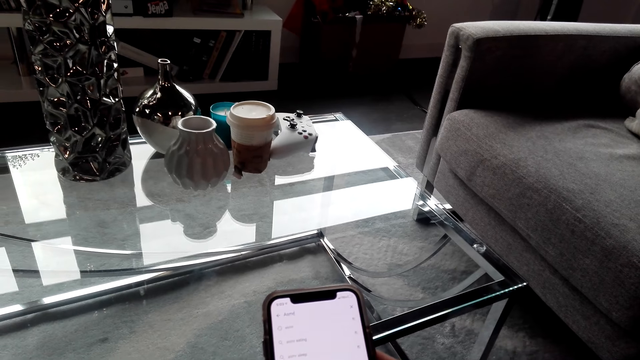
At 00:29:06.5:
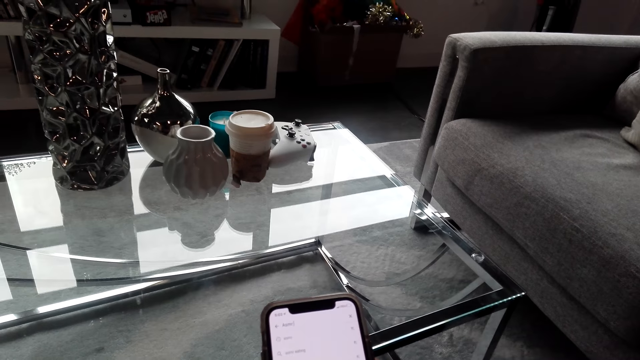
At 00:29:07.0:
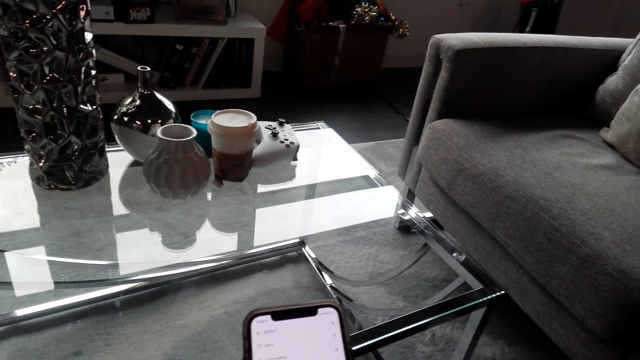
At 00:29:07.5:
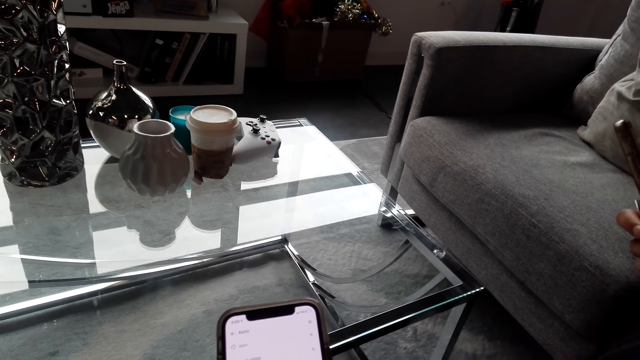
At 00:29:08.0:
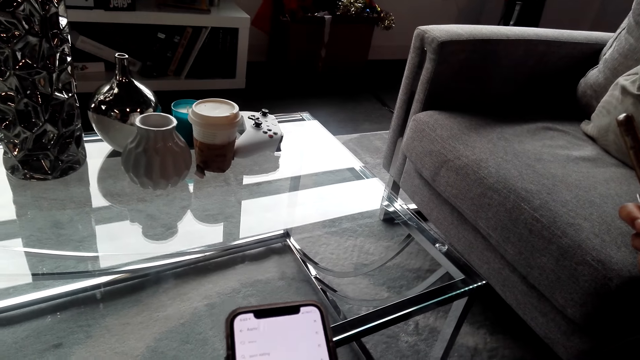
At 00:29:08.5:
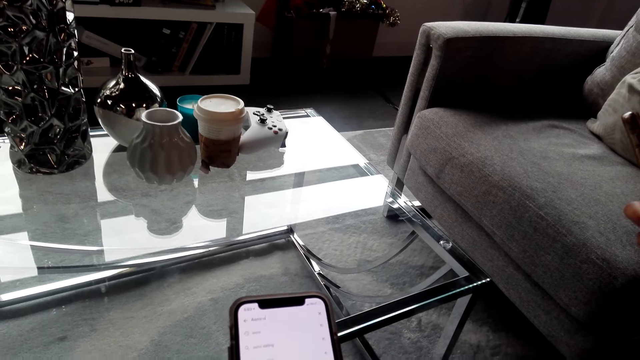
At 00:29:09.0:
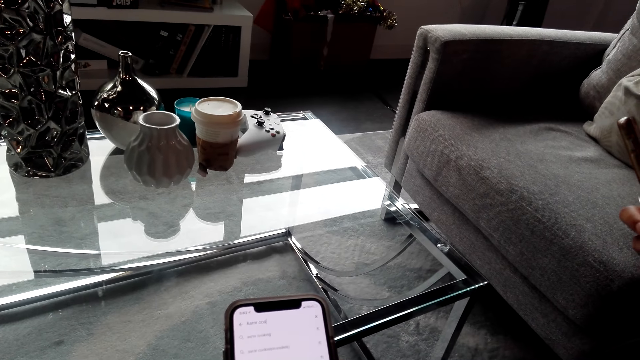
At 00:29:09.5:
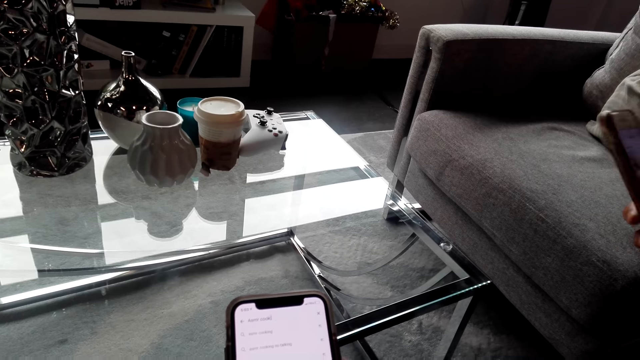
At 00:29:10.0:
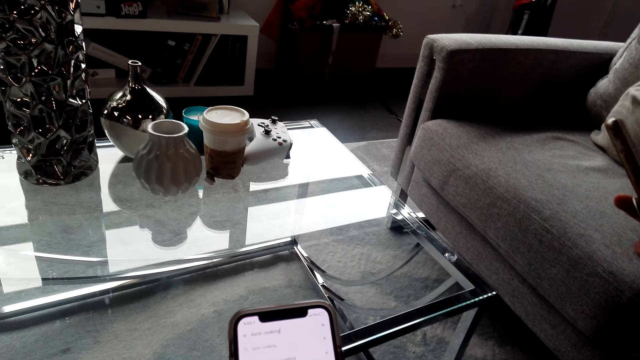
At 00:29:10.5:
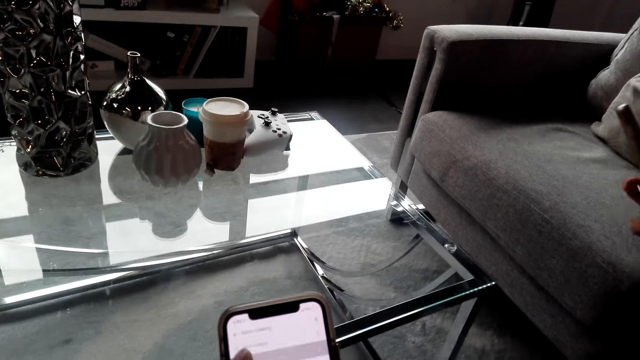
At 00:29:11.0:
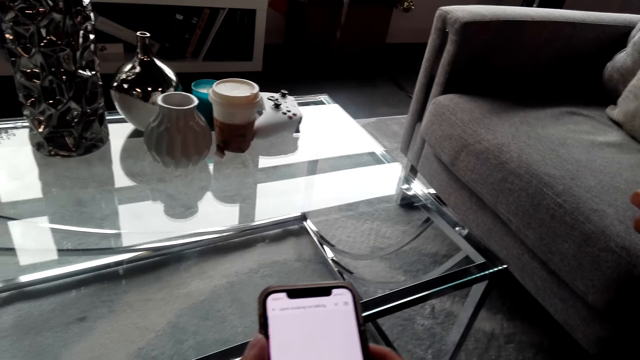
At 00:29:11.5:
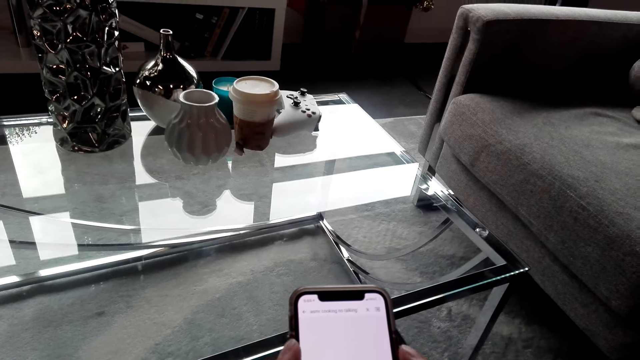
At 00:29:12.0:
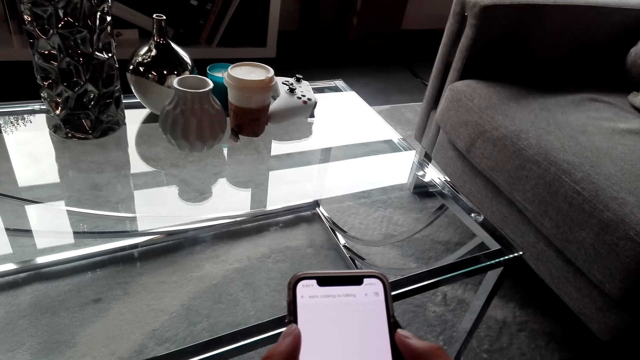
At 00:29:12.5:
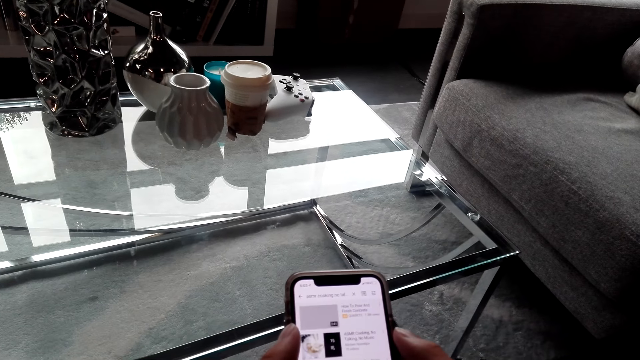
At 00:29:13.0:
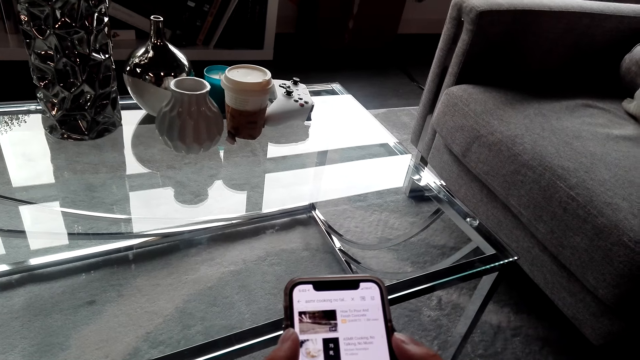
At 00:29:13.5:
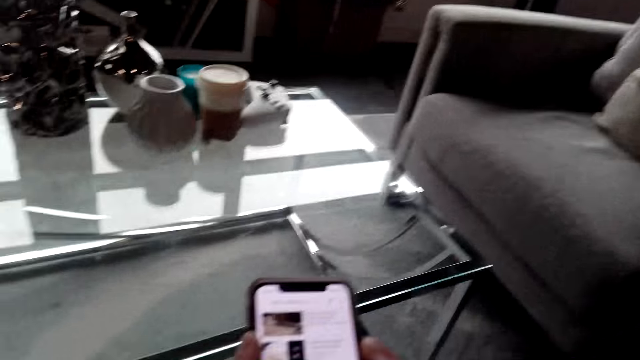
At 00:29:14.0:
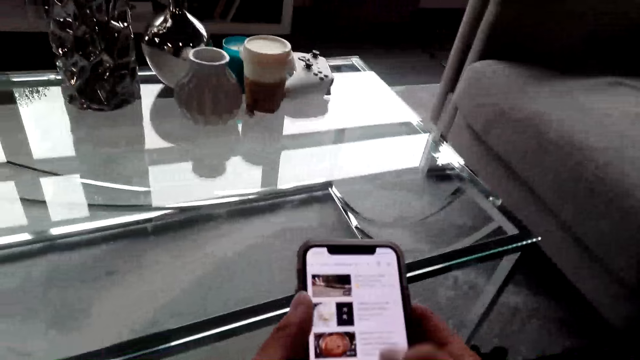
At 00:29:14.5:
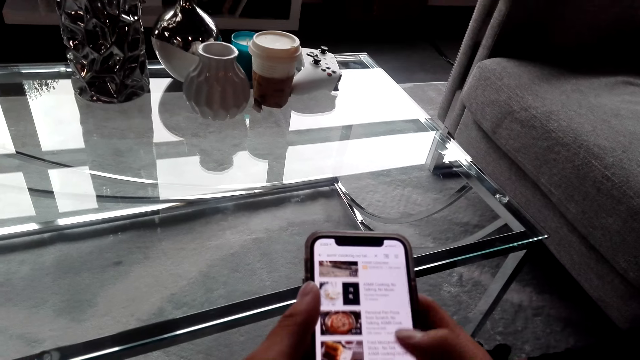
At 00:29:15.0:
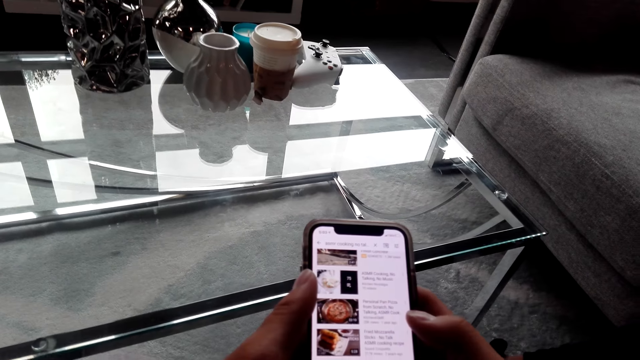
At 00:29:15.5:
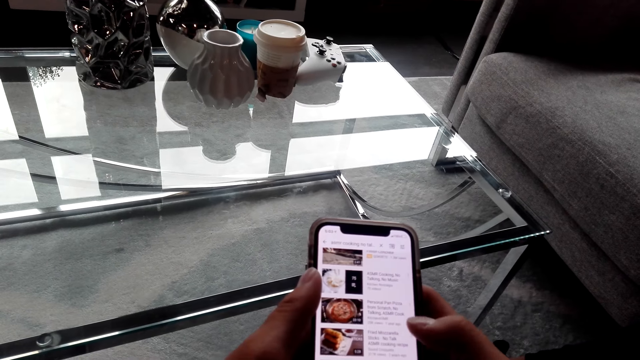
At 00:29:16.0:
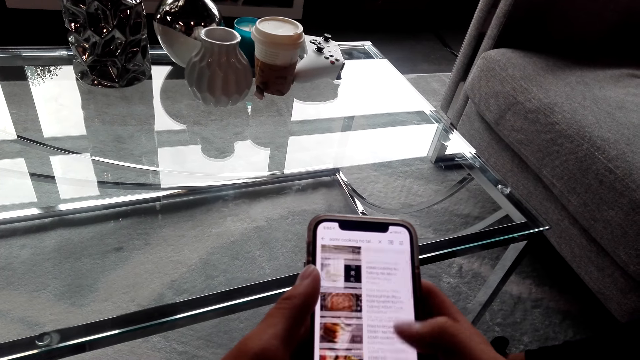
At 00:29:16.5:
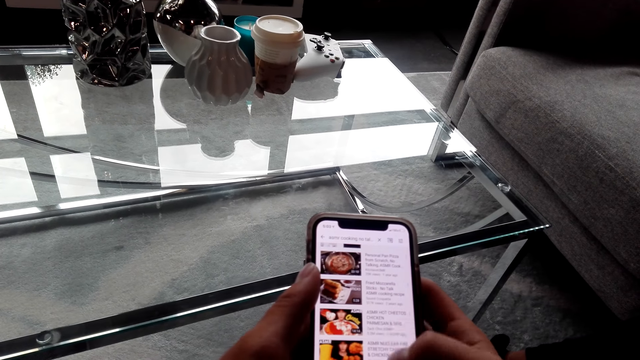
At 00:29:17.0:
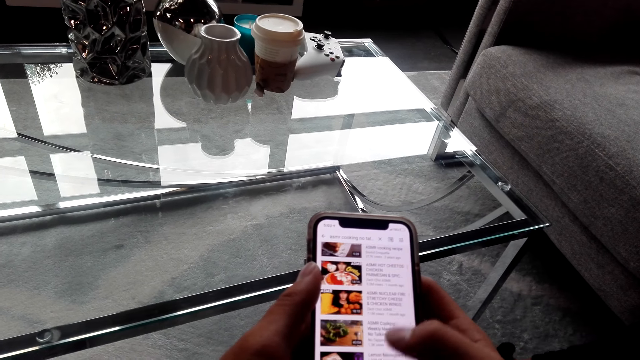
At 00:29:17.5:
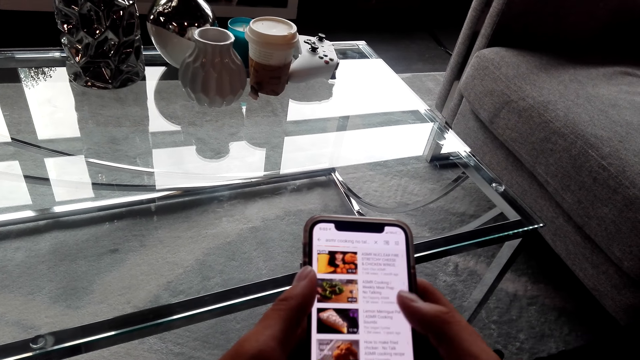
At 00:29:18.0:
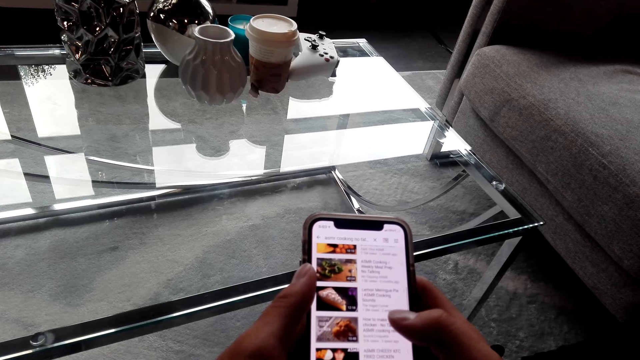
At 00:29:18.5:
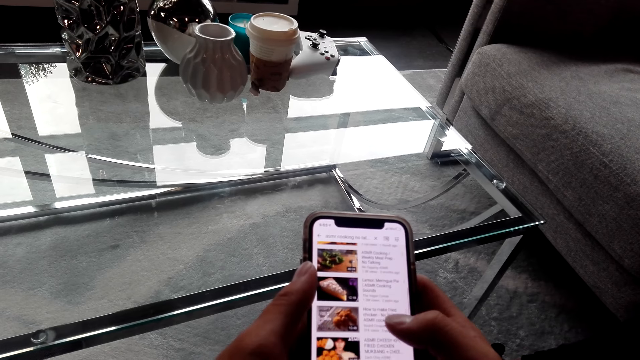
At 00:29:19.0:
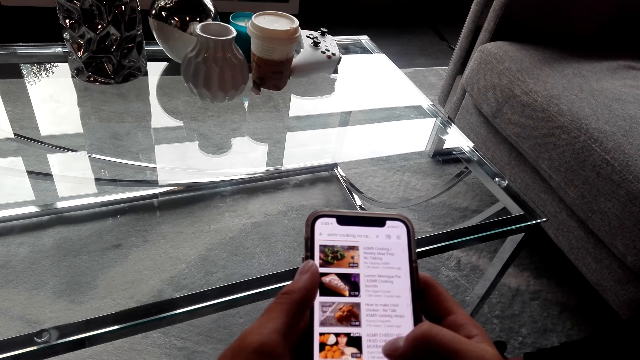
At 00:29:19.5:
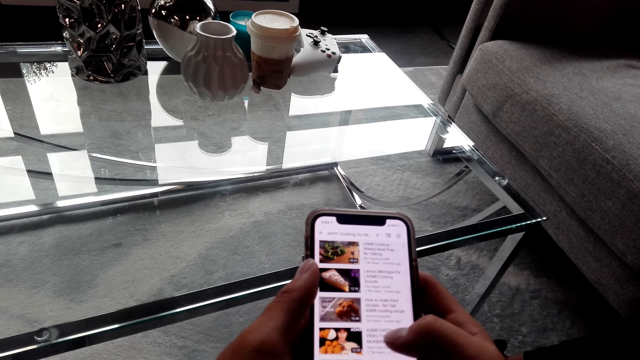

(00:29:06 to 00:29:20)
The camera wearer uses his phone. They converse with a woman. They use his phone. The woman converses with the camera wearer. The camera wearer uses his phone. They converse with the woman. They use his phone.

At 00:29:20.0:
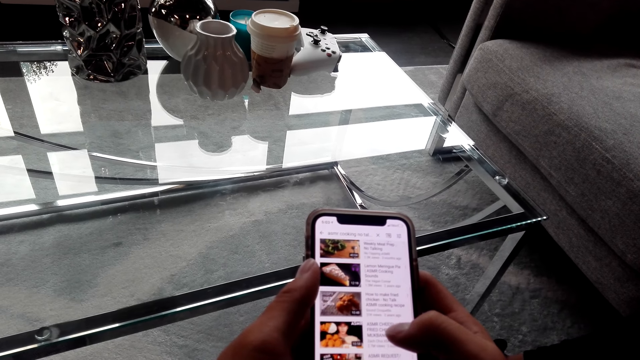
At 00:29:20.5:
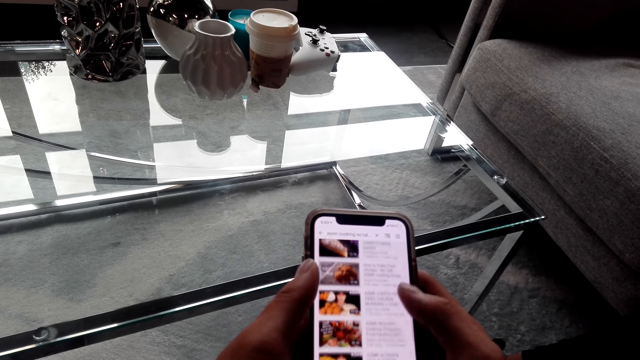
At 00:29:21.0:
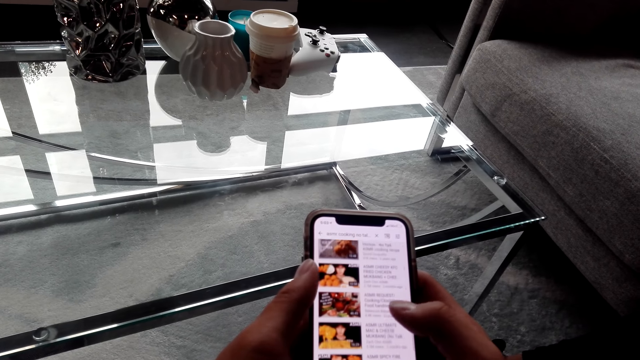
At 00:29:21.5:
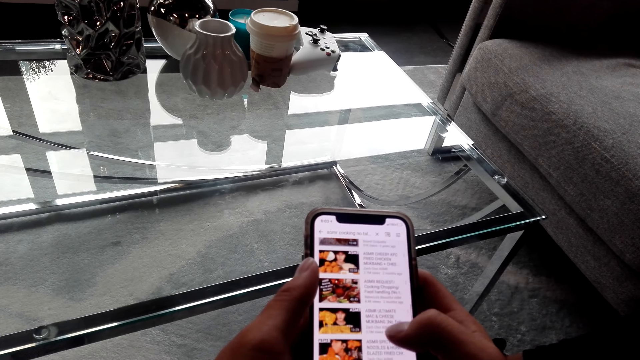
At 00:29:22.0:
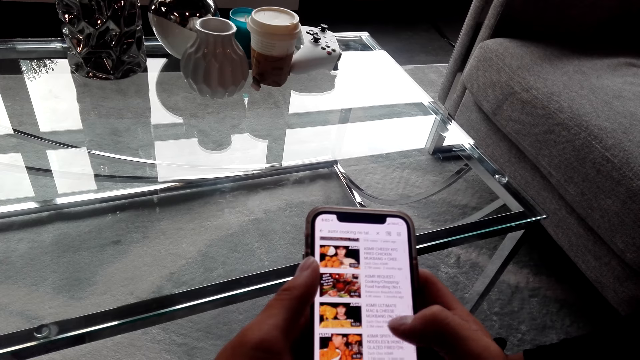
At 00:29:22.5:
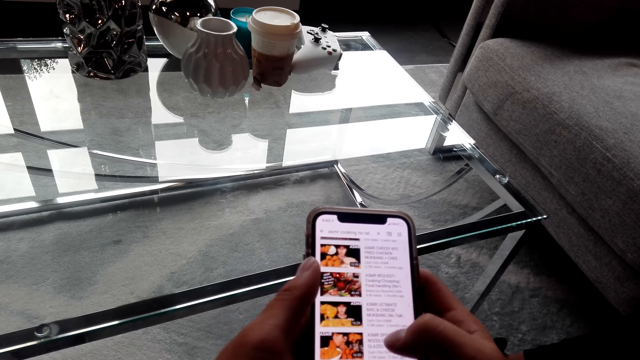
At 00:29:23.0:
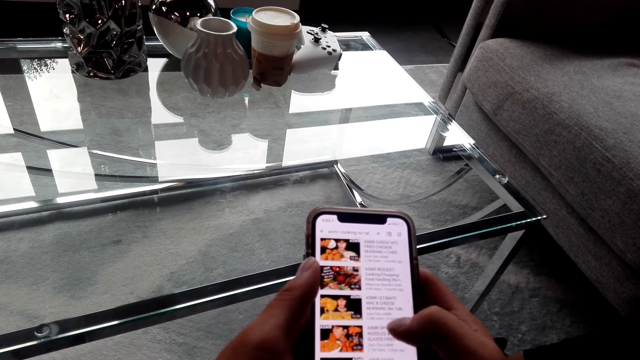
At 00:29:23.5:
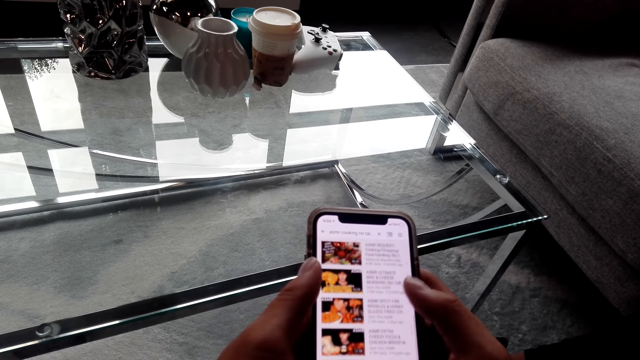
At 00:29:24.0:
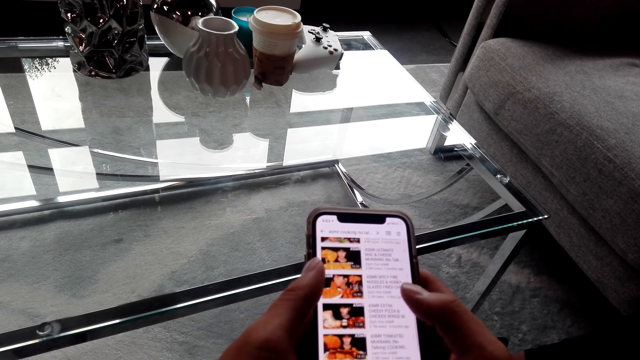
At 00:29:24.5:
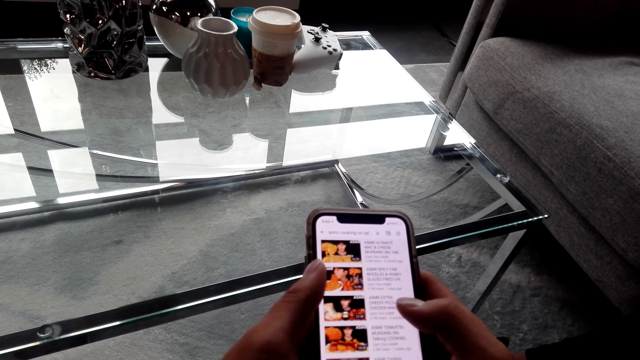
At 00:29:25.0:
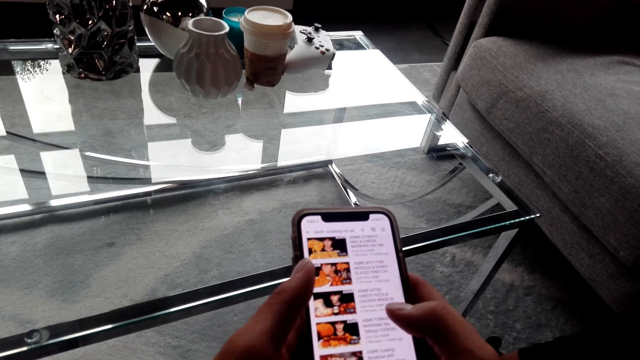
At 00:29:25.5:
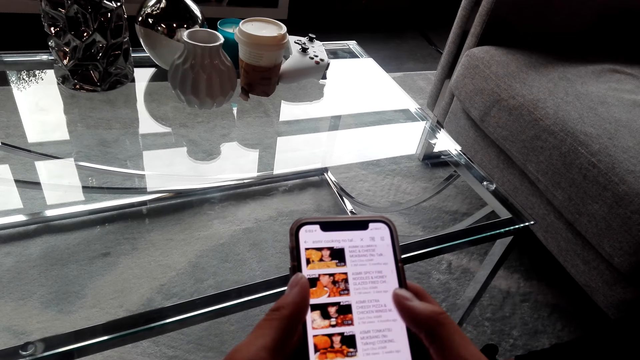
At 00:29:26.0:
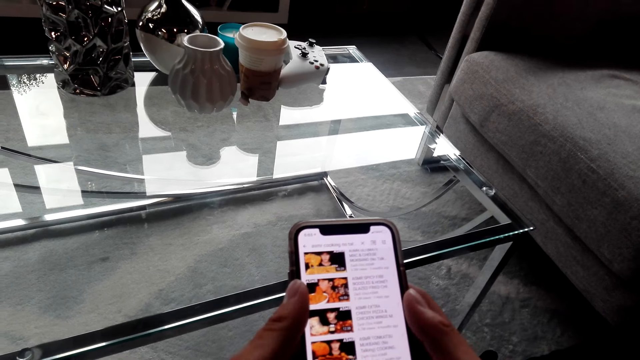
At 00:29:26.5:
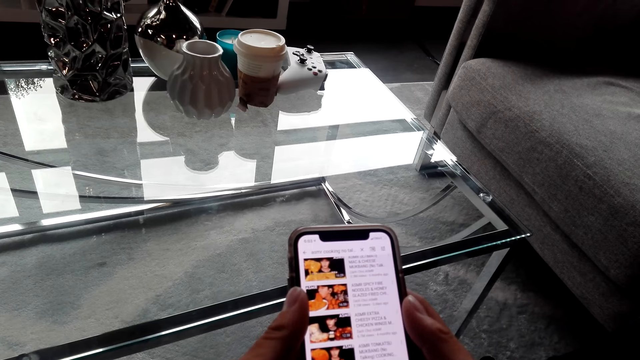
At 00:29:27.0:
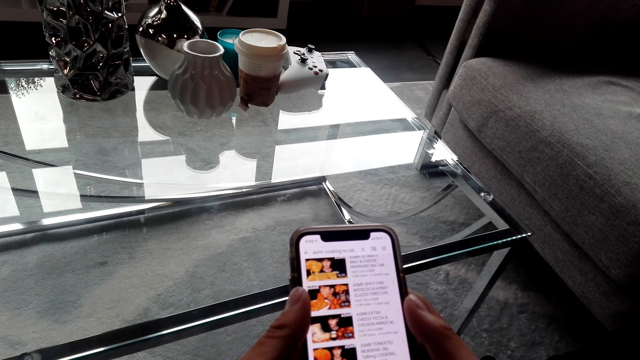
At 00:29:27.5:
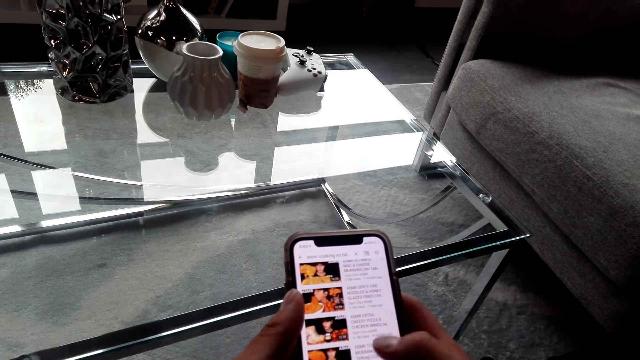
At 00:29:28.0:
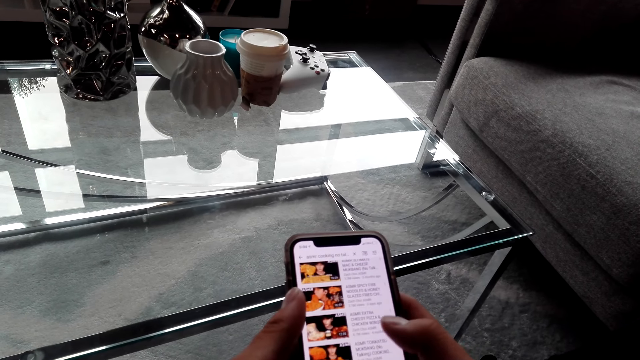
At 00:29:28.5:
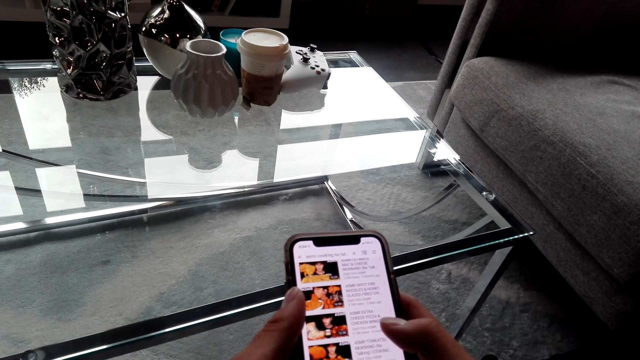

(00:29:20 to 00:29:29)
The camera wearer converses with a woman. They use his phone.
